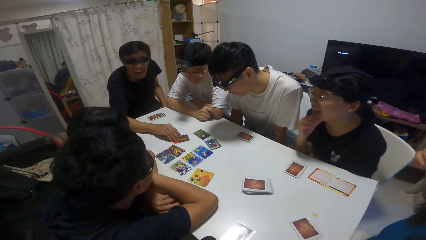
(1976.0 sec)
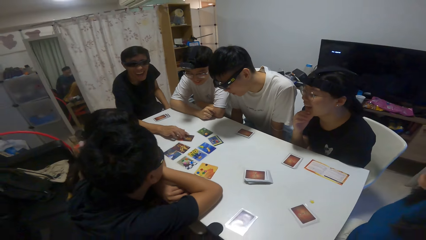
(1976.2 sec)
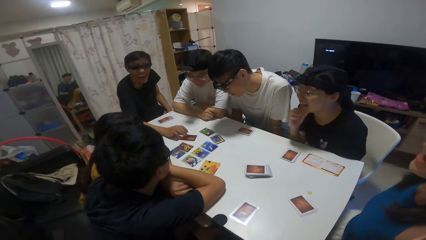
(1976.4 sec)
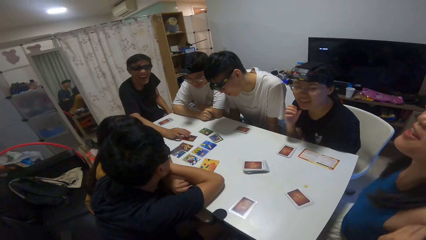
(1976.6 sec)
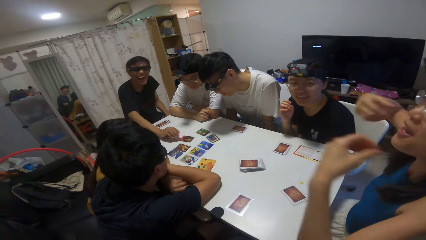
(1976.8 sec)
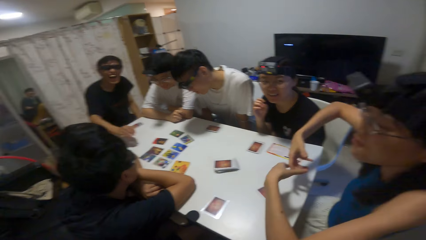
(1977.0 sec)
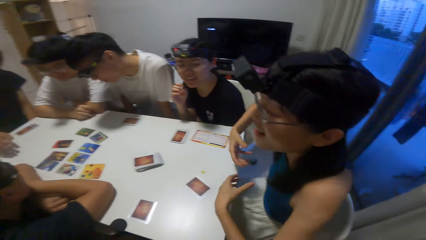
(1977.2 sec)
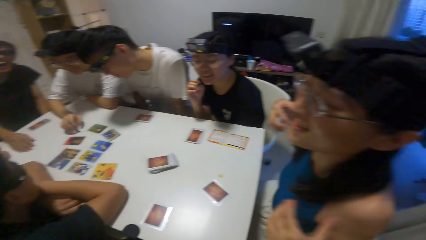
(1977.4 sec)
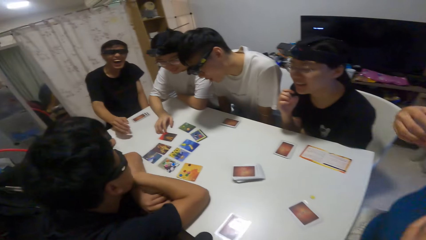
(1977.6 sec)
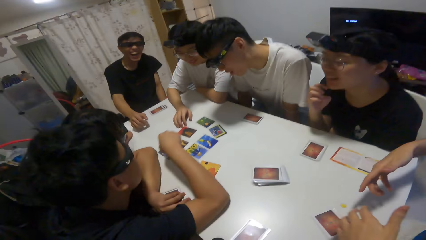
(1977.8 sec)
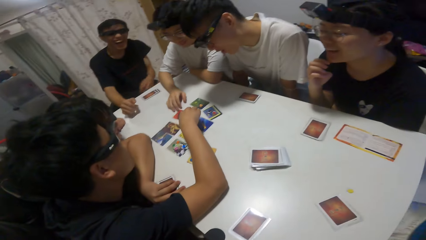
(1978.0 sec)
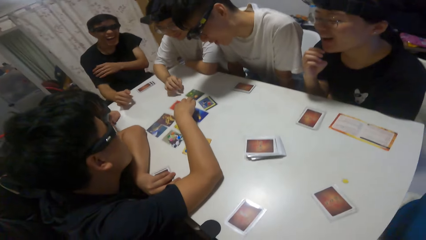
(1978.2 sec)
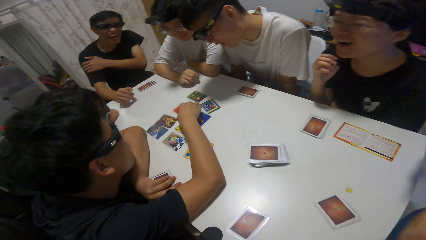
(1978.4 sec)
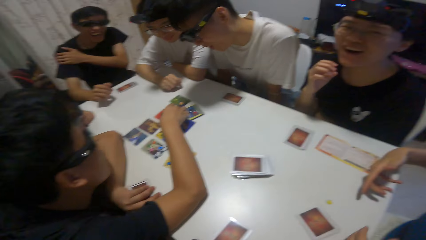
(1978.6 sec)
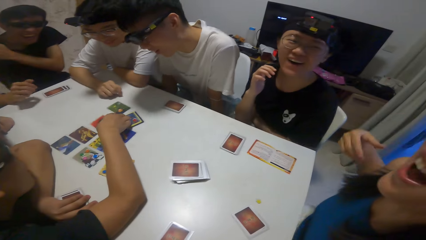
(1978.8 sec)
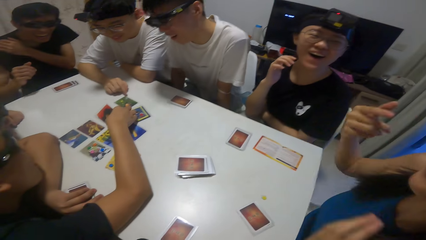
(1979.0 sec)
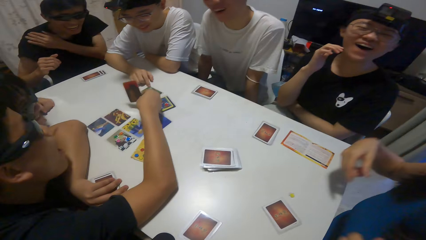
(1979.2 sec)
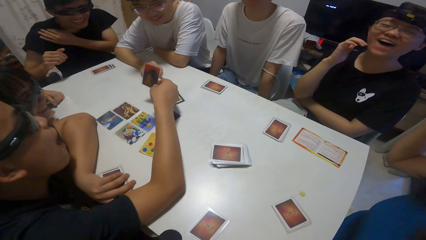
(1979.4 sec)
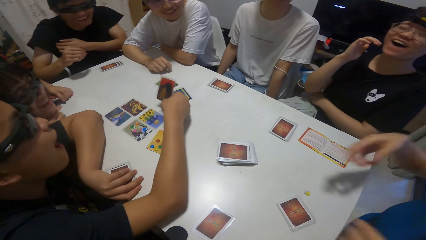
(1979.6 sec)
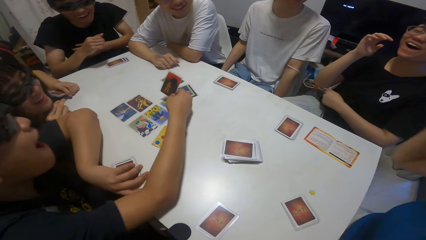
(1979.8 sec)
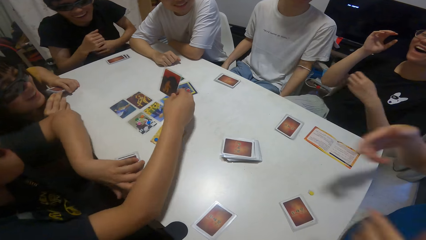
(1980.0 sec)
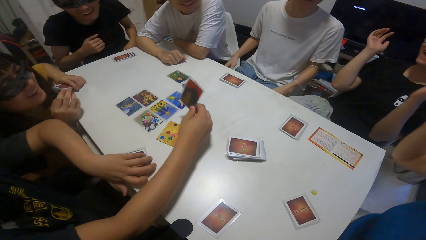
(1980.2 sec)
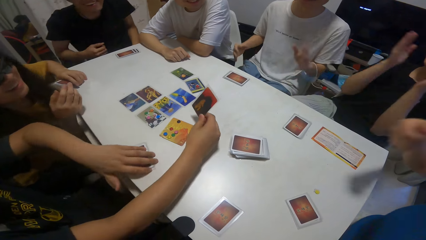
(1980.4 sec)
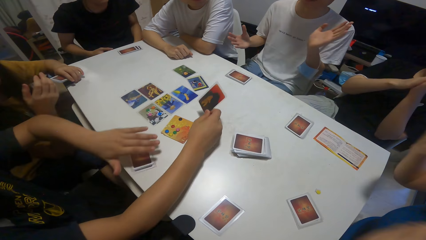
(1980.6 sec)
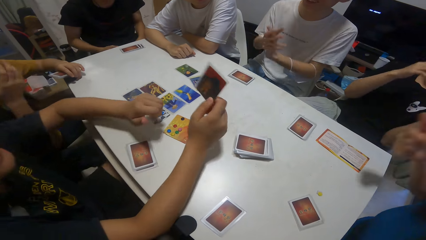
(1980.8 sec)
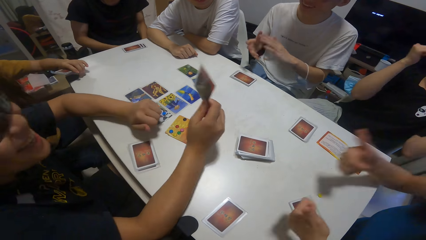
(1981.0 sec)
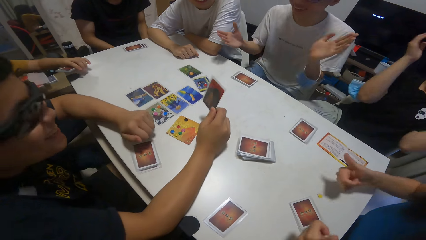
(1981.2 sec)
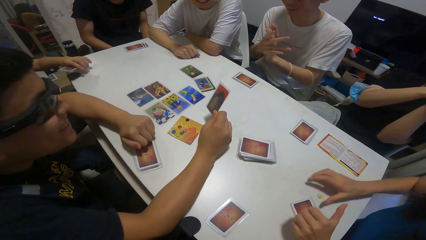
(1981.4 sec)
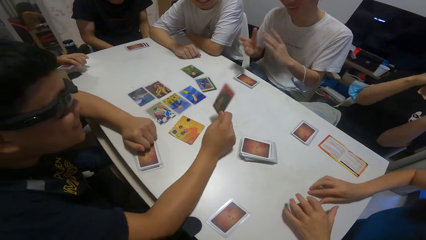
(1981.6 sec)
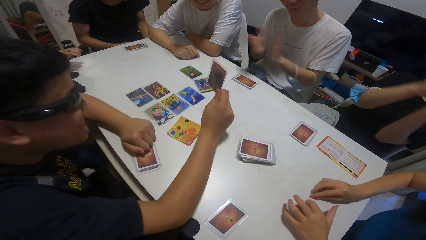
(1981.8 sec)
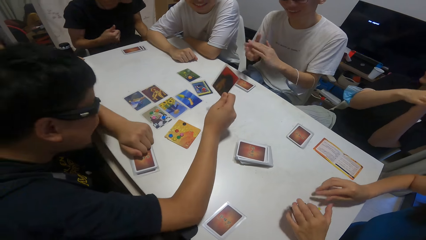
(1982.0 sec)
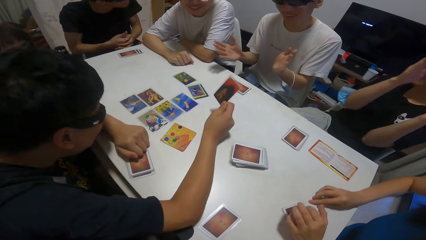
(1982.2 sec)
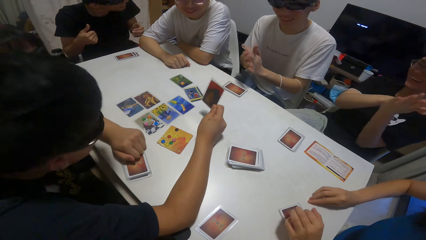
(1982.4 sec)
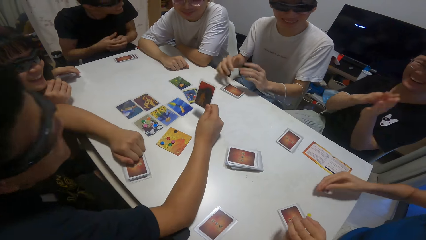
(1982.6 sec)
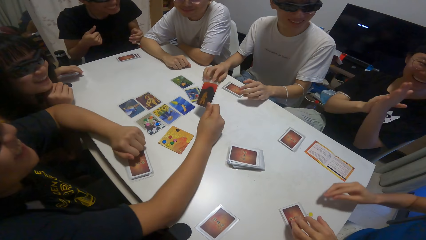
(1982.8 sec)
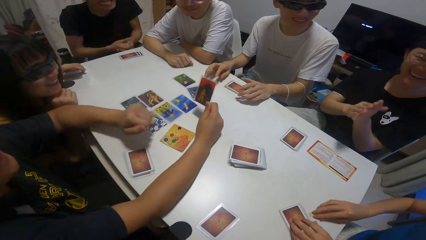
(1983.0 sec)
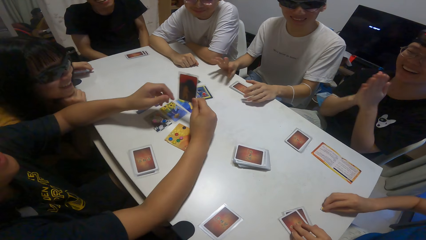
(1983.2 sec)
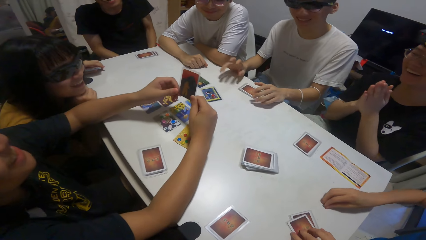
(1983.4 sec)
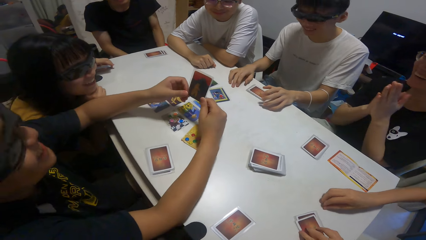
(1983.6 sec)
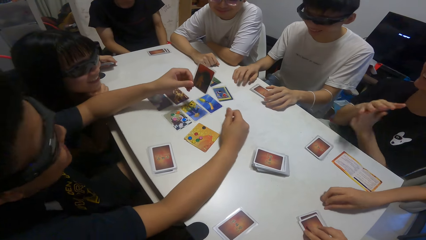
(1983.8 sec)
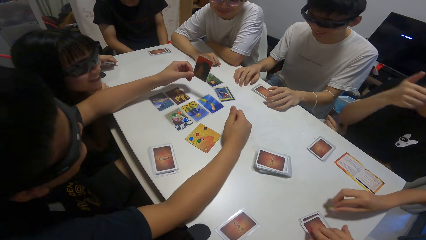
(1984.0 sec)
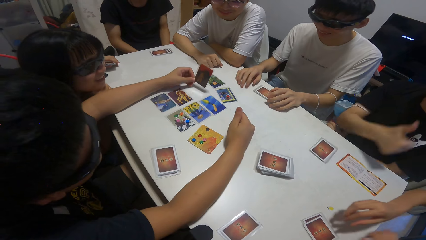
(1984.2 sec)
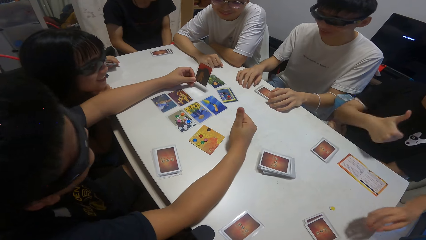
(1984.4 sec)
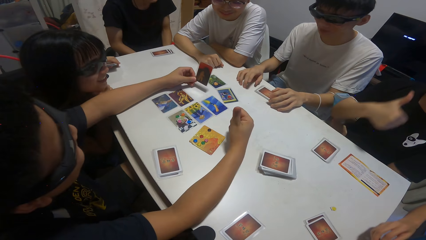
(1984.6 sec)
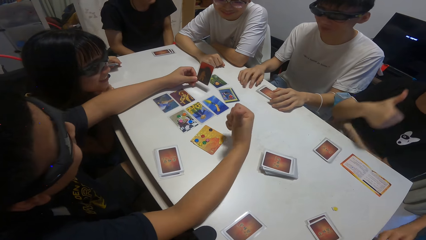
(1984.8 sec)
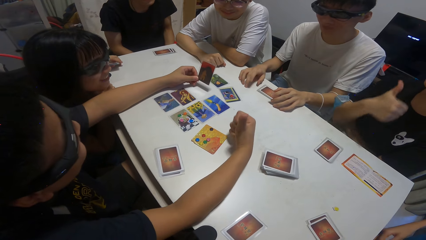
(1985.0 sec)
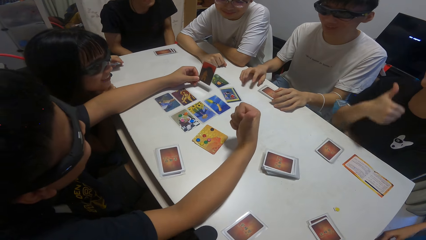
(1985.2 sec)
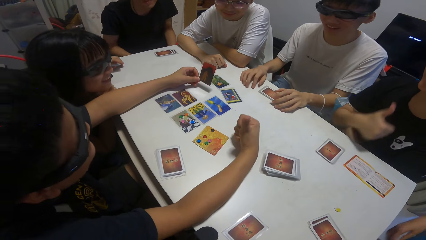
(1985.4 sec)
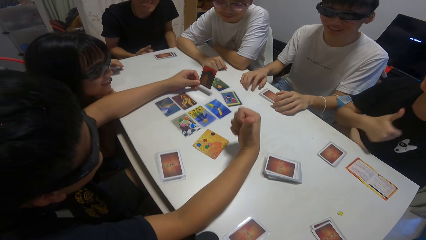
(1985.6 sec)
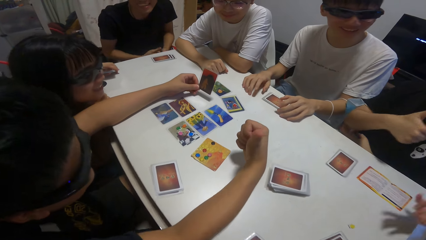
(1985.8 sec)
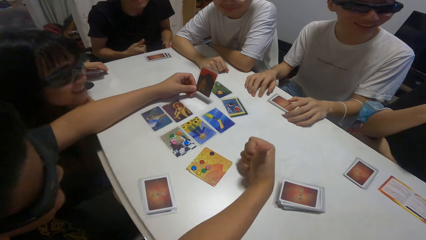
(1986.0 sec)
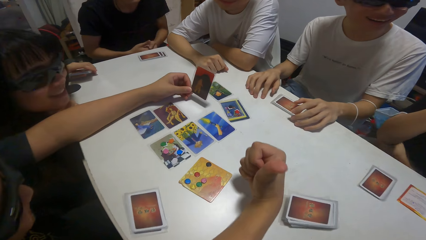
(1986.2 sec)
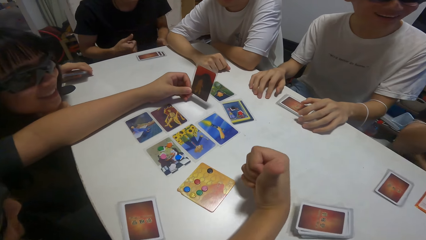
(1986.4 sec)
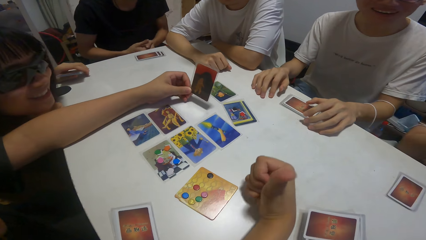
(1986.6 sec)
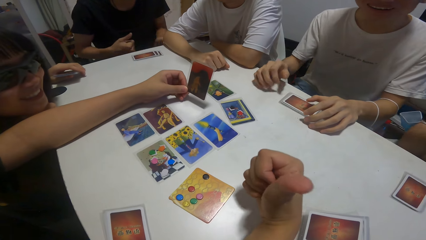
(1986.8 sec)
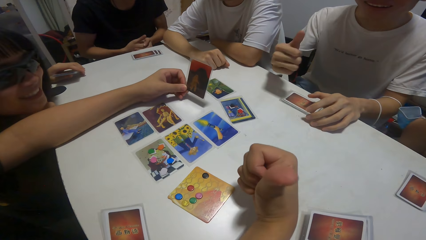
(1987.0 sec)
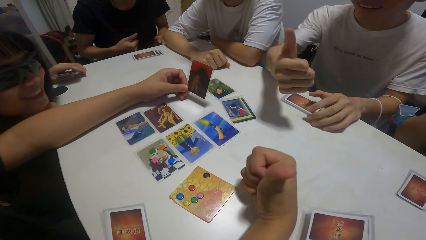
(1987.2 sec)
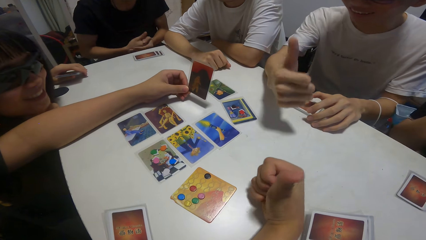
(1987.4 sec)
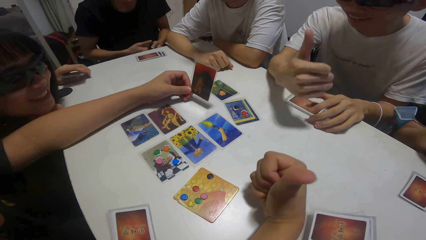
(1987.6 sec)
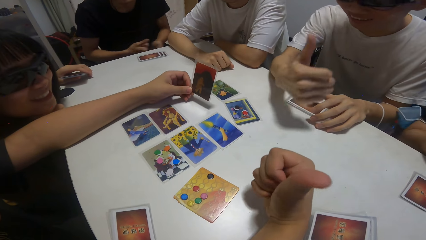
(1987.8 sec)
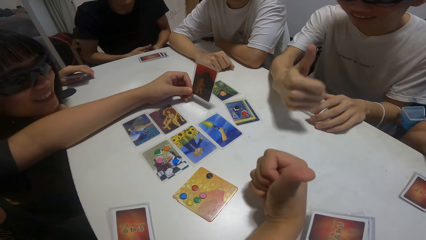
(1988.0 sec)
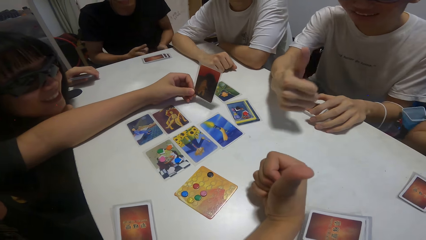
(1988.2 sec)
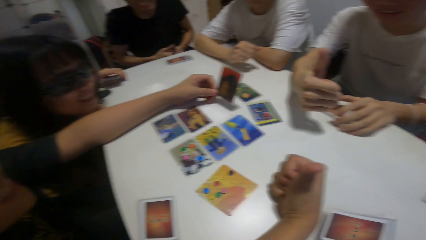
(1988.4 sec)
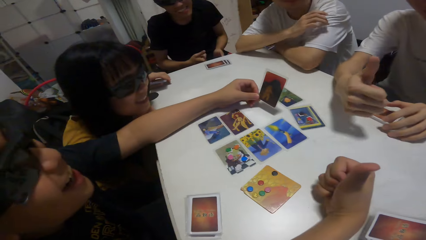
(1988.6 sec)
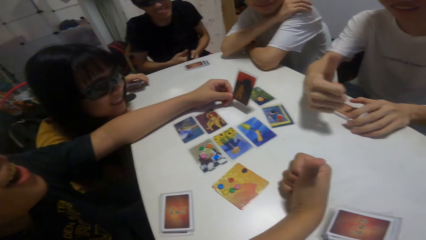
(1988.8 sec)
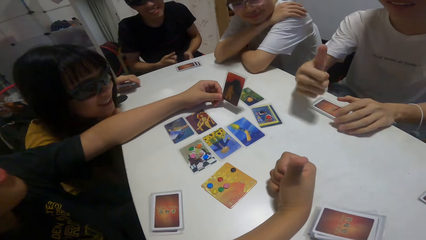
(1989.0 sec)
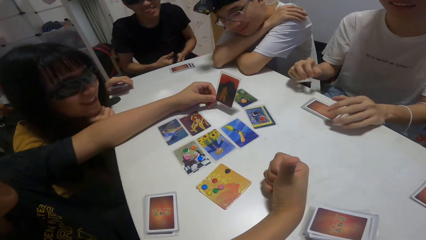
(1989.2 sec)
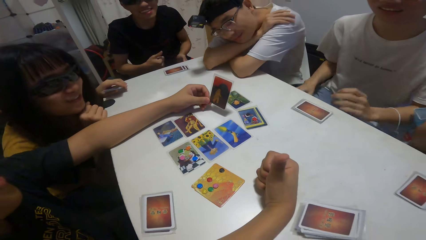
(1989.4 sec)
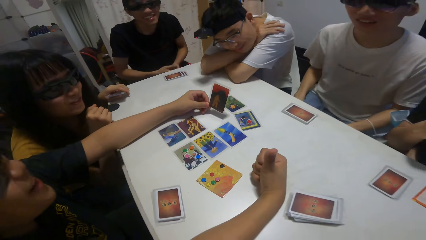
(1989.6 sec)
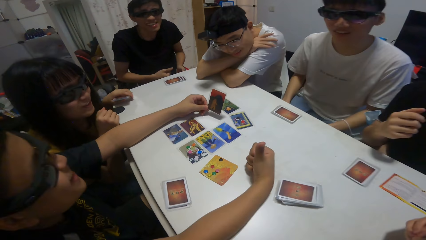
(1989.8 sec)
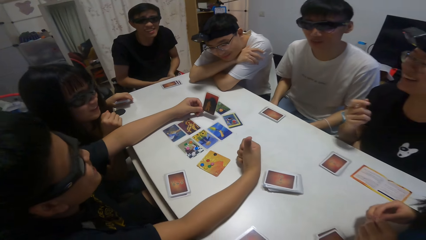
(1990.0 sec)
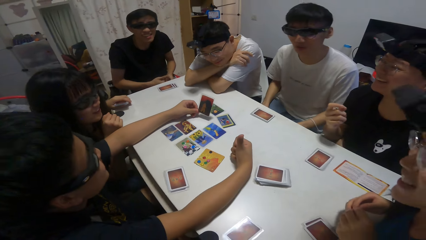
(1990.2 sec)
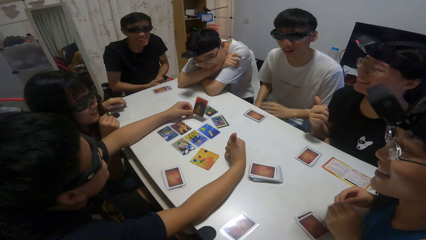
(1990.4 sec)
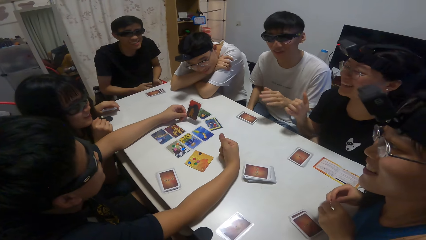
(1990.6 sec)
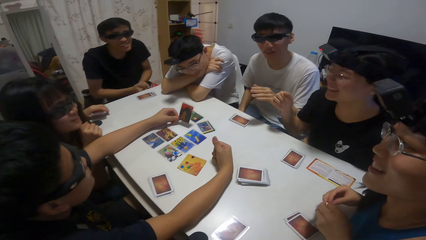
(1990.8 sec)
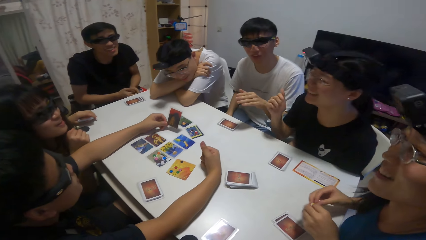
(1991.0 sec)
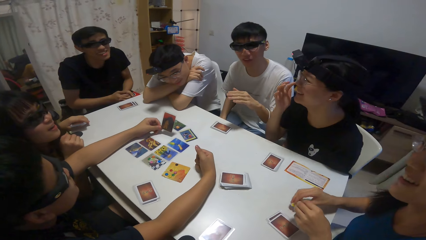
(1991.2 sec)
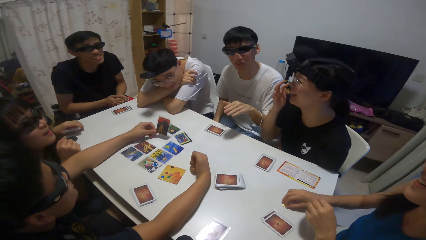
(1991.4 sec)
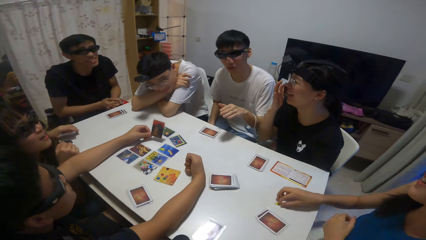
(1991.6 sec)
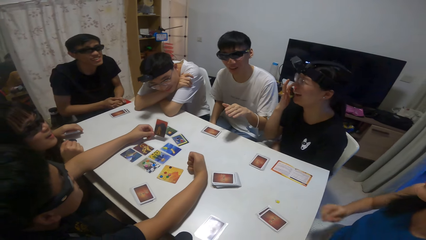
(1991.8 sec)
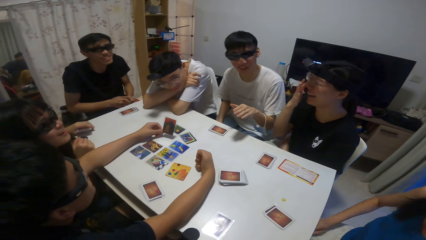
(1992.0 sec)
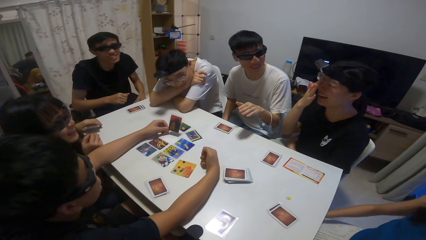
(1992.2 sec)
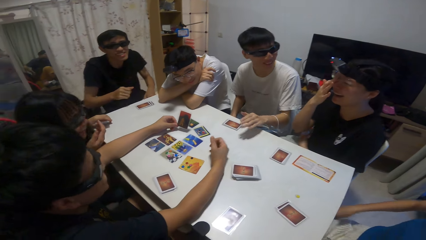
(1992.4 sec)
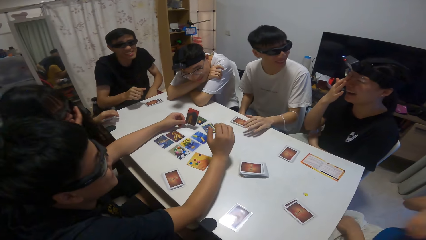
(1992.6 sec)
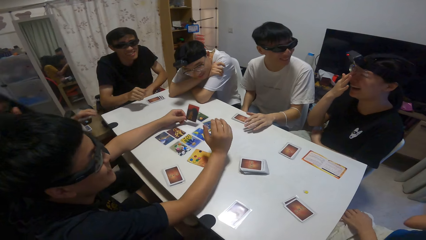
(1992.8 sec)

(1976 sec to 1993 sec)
A man picks up a card on the table. Another man holds the playing cards. The camera wearer and others clap hands. The second man holds a playing card. A third man shakes hands. The second man shakes hands. A fourth man shakes hands. A fifth man lies on the table.
